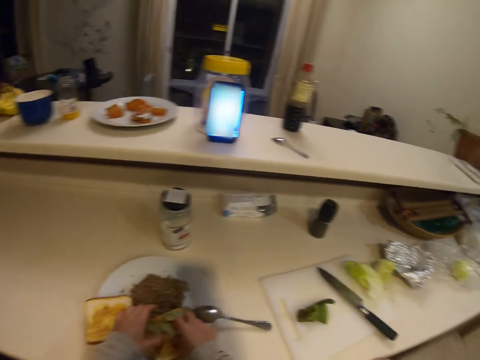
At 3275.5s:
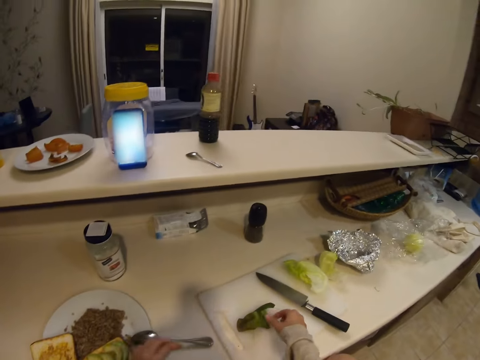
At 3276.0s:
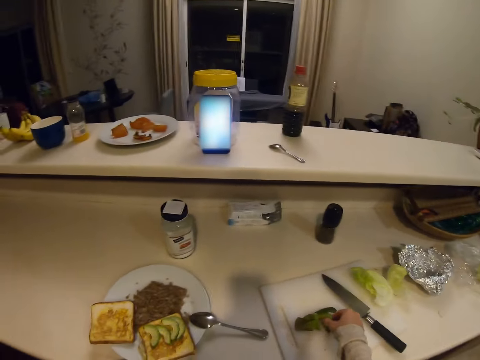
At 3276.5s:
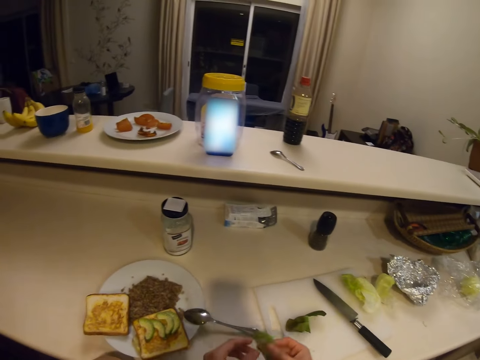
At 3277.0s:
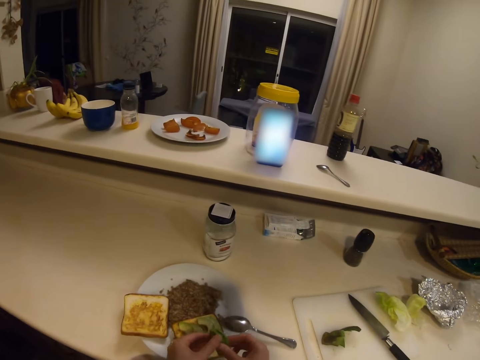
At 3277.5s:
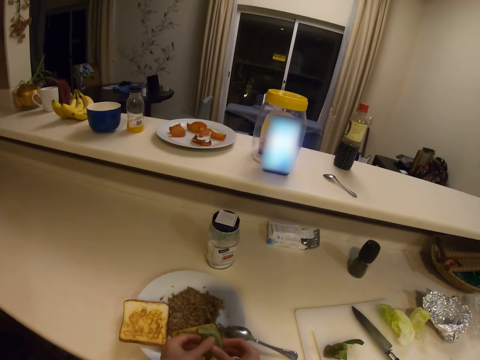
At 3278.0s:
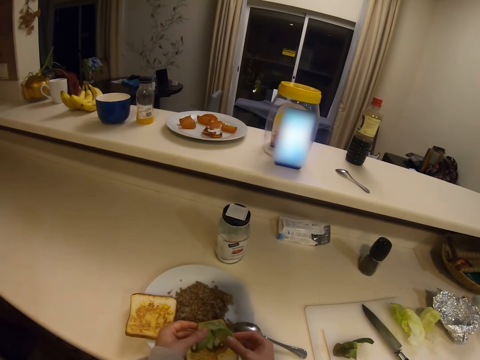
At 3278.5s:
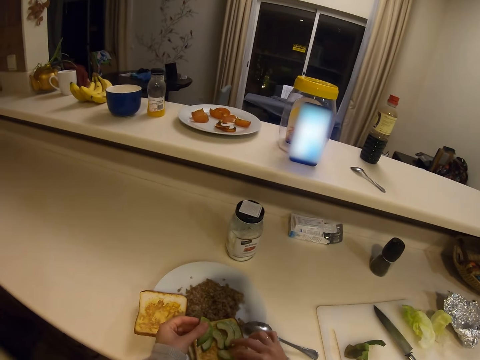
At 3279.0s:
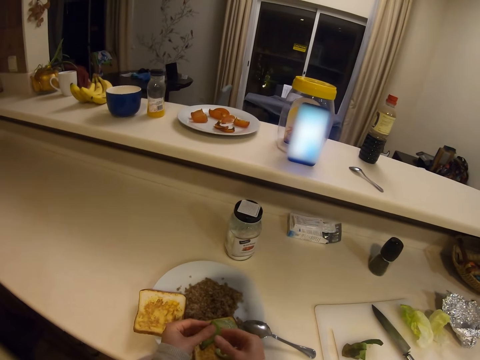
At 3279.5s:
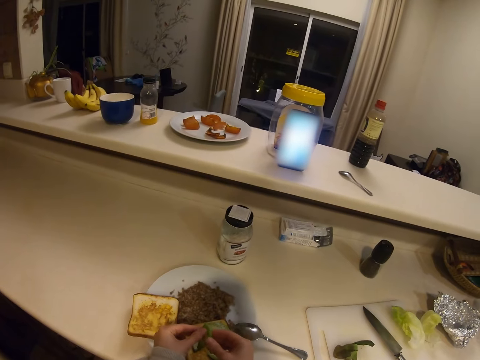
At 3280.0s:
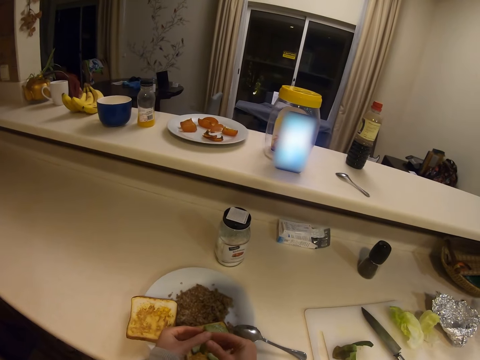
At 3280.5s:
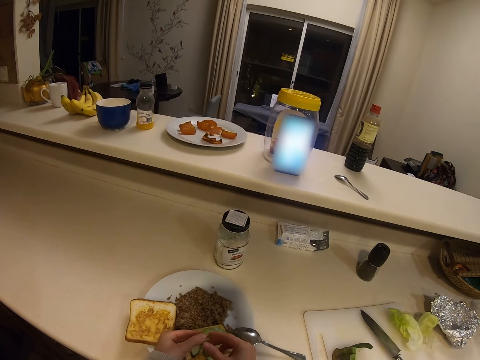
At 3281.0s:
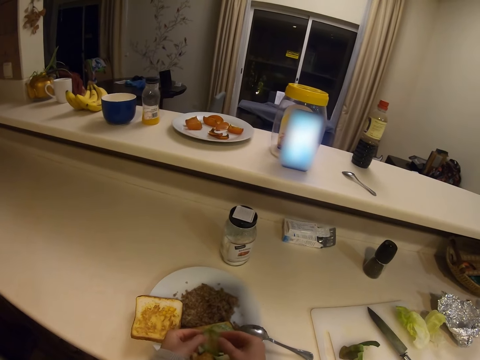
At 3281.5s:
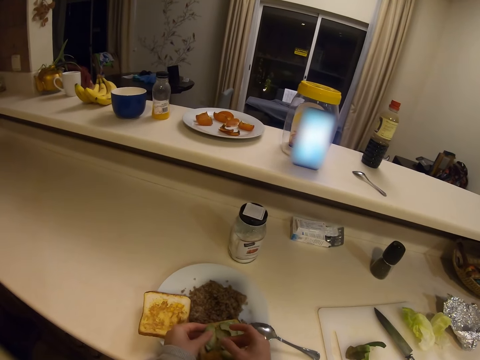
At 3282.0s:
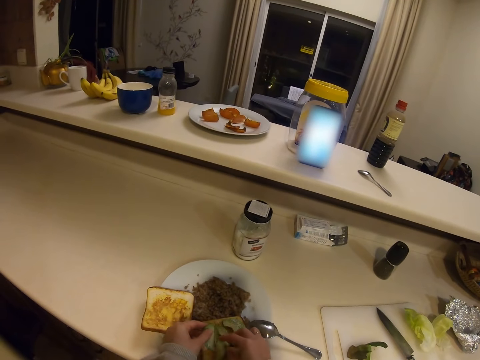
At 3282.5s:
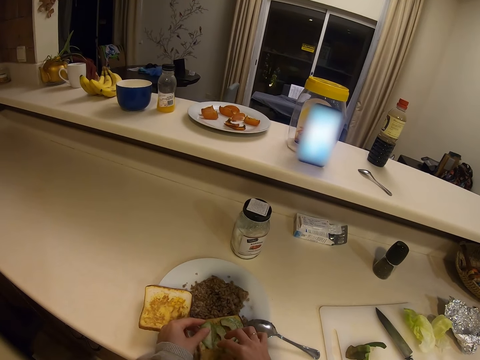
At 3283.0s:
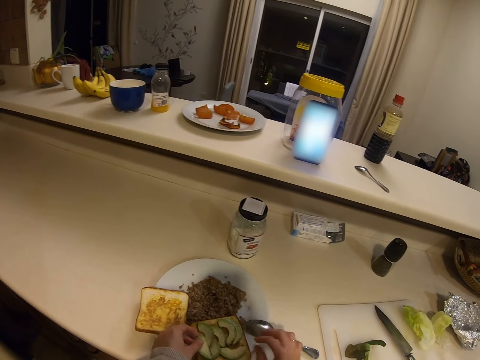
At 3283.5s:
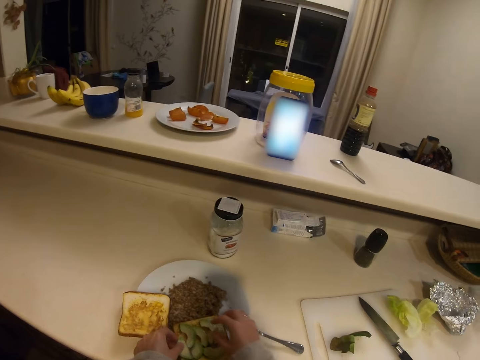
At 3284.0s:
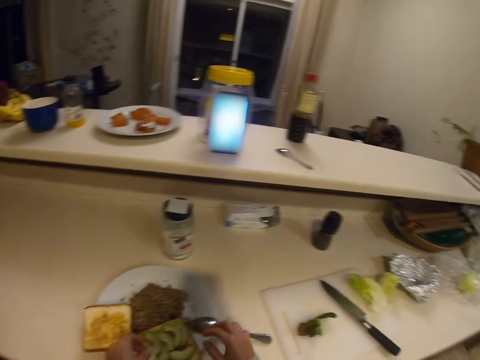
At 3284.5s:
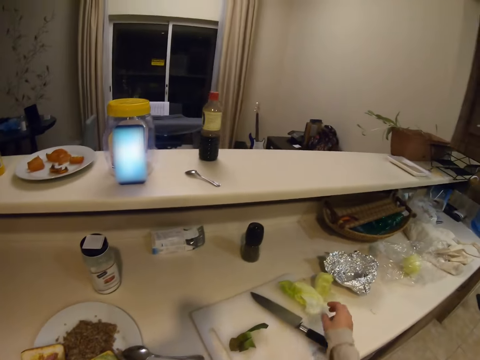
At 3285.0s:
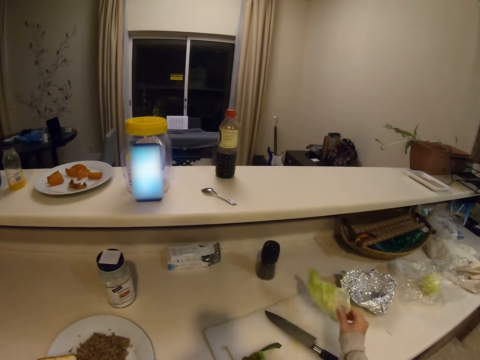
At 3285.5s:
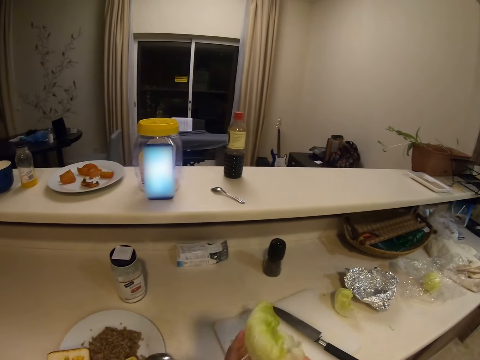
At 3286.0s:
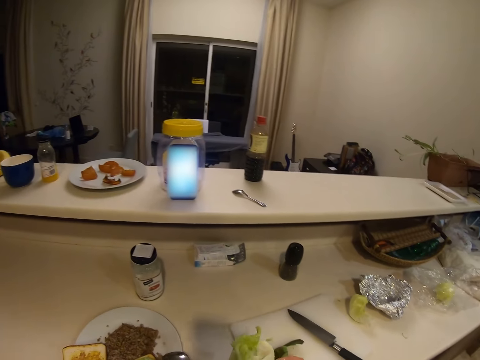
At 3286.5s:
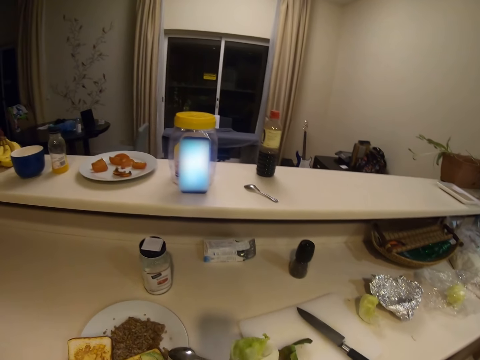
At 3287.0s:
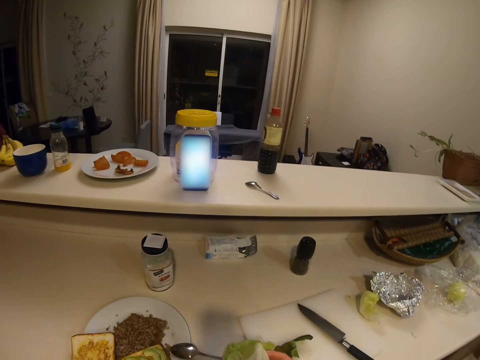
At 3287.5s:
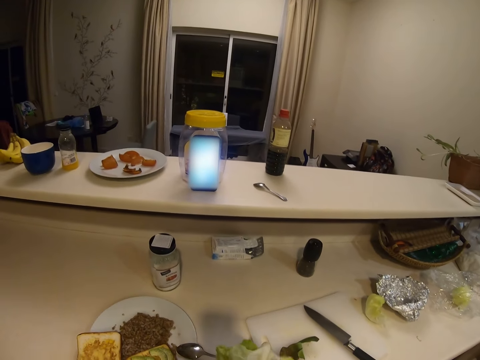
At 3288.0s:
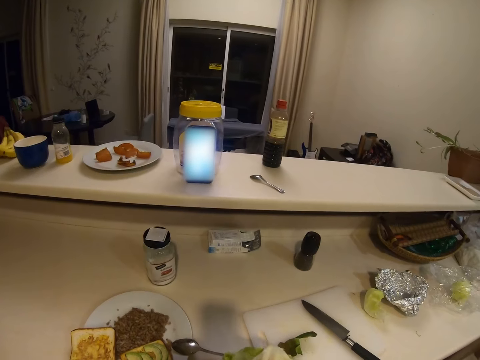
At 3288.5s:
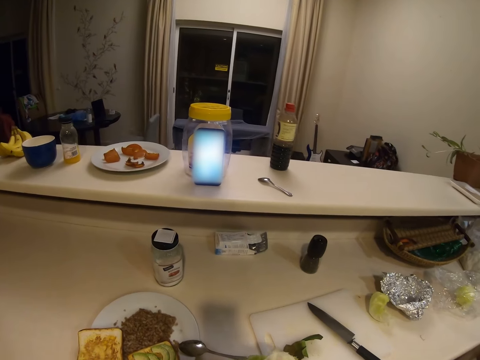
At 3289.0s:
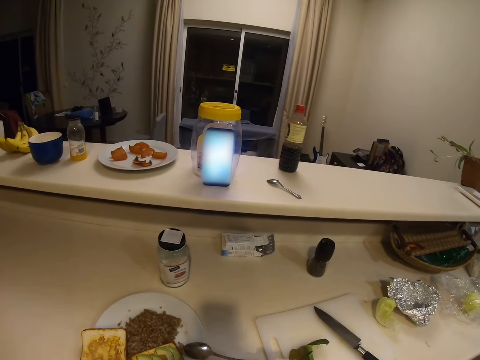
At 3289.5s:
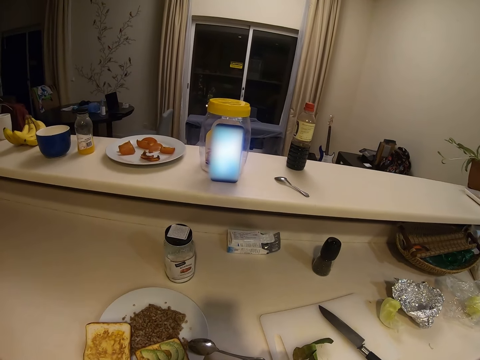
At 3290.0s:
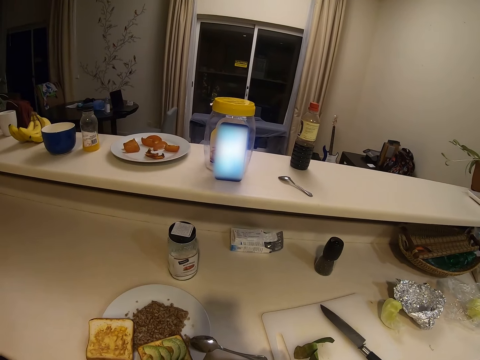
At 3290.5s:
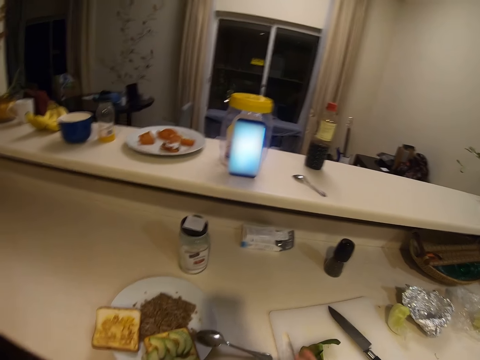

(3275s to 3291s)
The camera wearer takes a cabbage. They do something.

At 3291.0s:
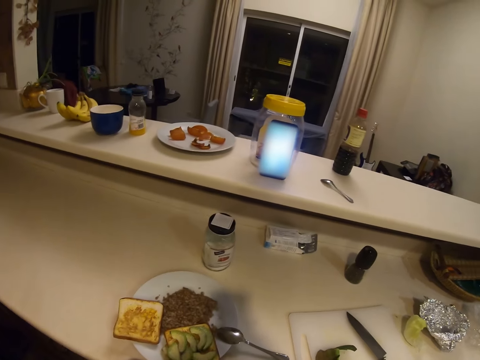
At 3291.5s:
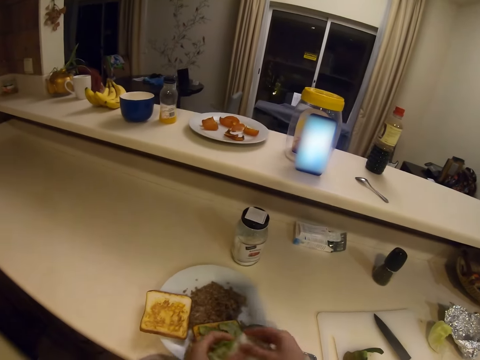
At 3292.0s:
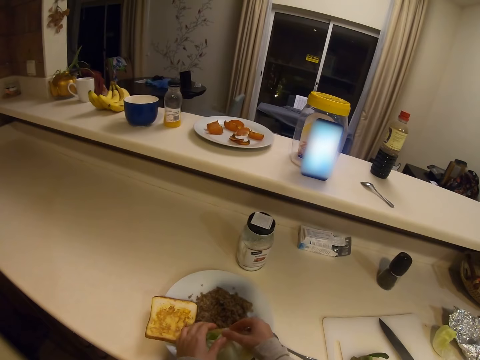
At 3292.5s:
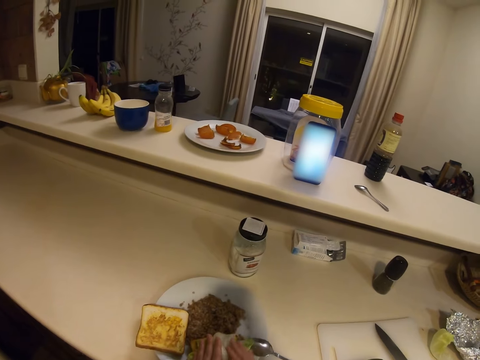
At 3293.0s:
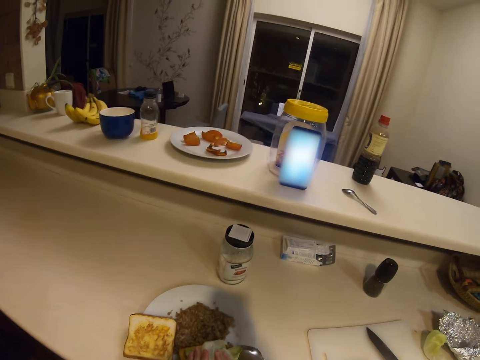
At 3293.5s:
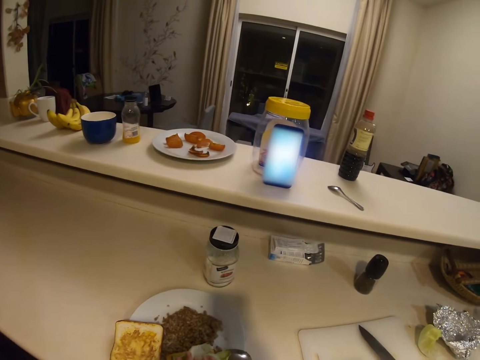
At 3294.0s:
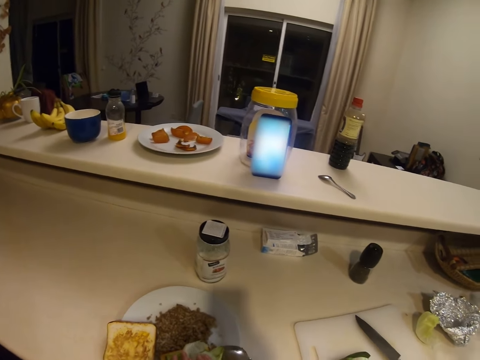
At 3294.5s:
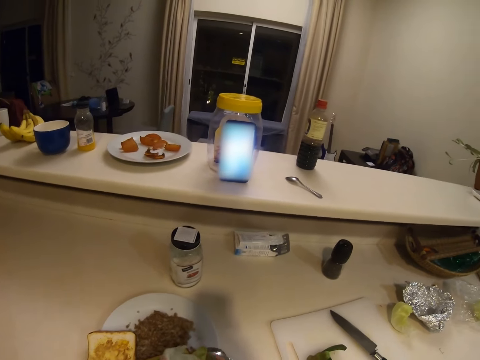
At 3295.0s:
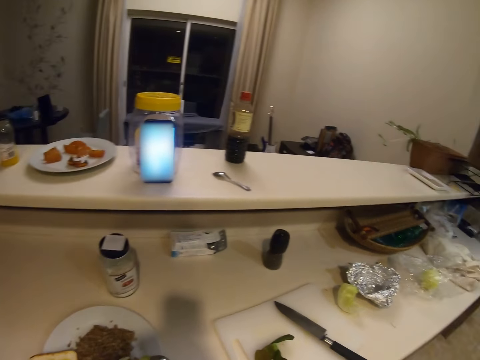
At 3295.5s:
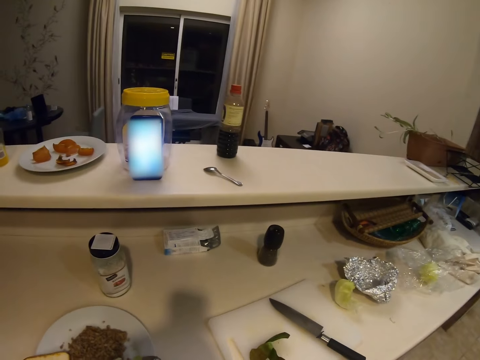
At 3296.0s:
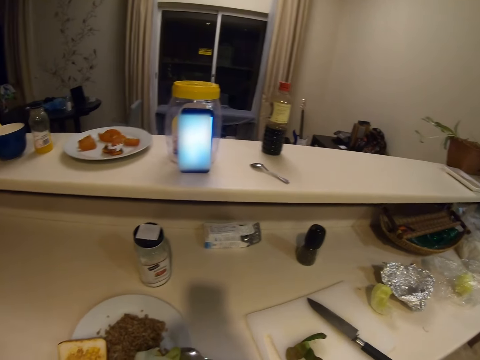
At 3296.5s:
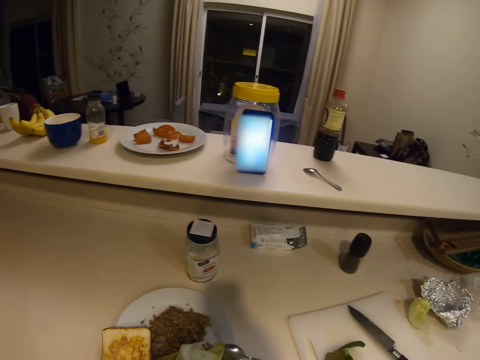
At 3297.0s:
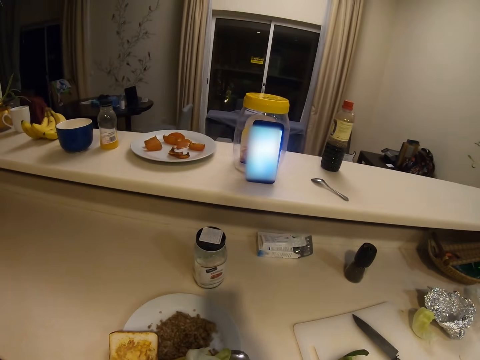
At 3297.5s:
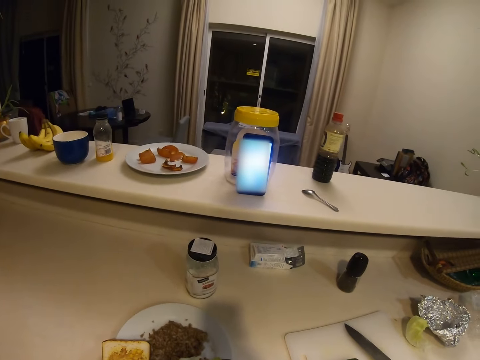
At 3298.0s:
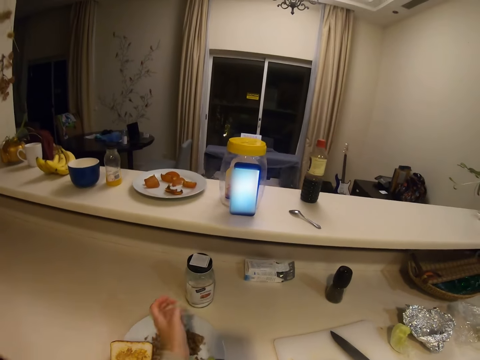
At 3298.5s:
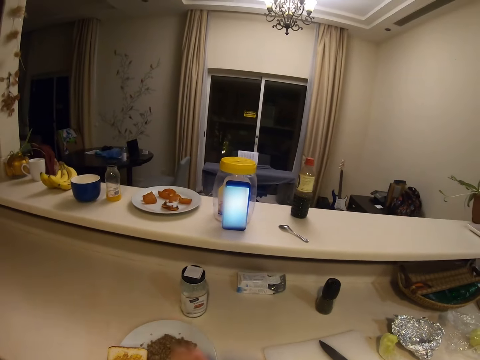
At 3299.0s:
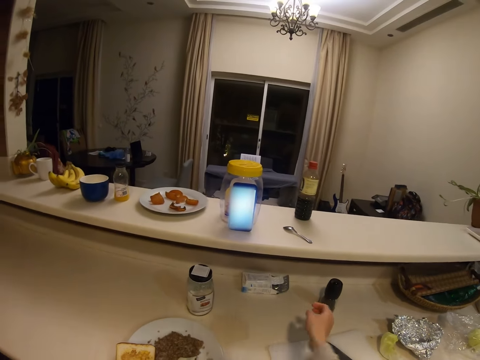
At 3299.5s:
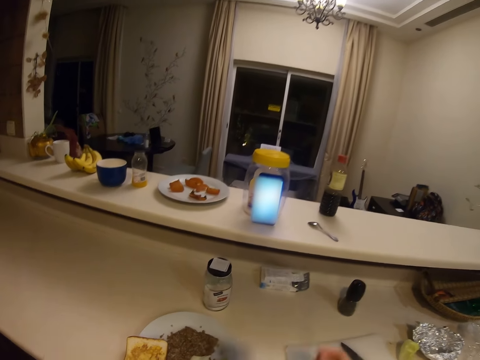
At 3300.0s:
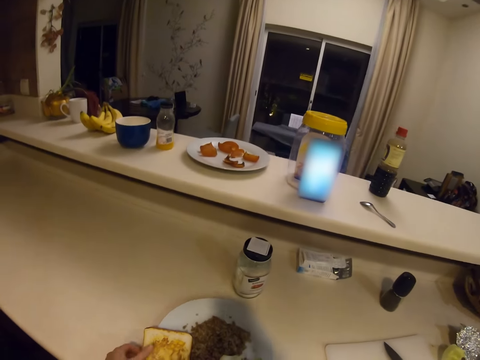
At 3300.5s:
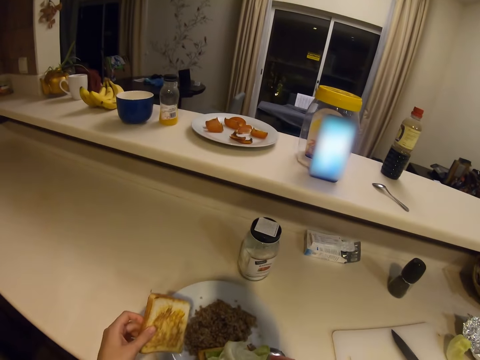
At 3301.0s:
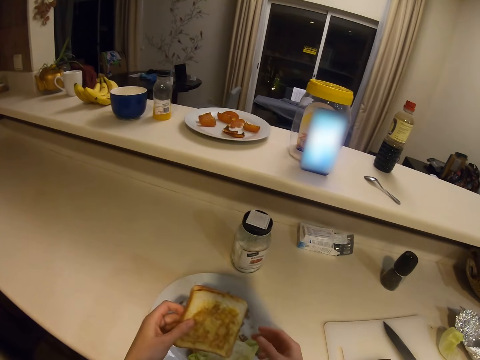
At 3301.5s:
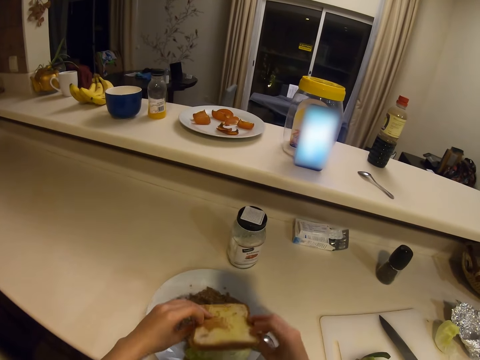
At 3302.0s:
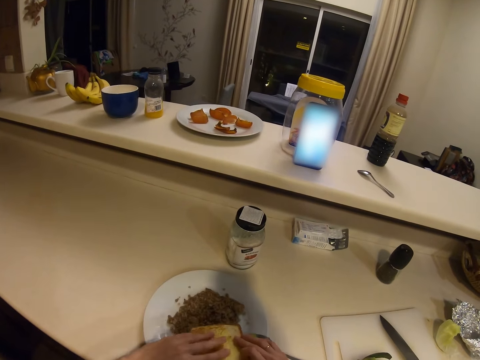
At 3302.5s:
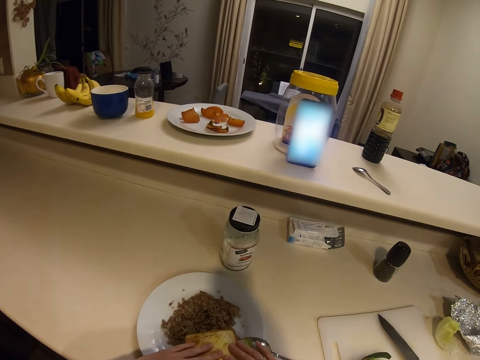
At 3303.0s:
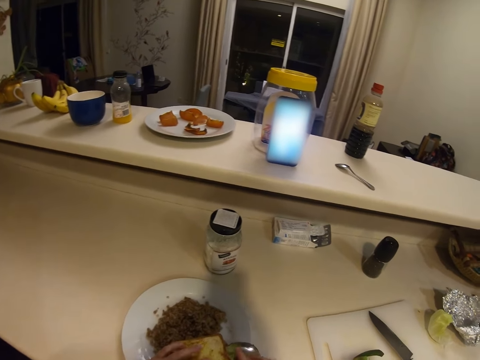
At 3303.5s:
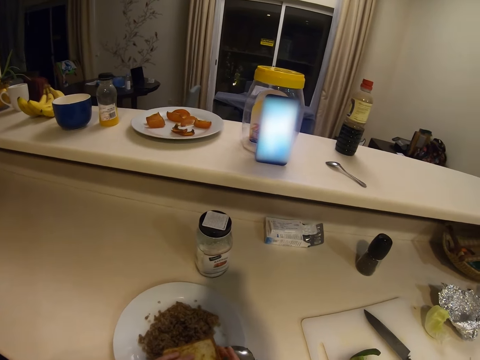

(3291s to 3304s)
The camera wearer puts the cabbage on the slice of bread. They do something. They lift the slice of bread. They attach the slices of bread.
